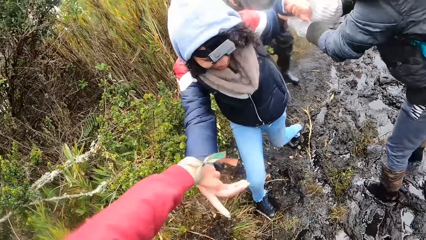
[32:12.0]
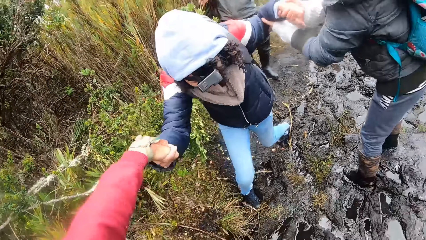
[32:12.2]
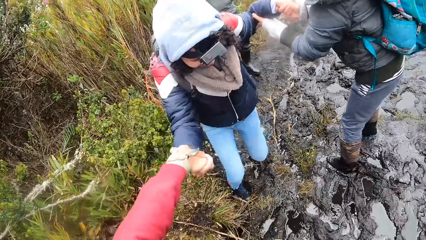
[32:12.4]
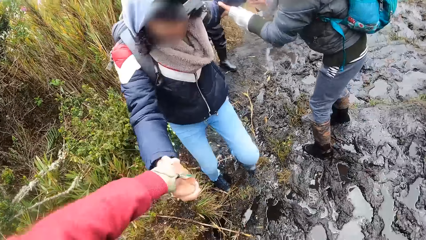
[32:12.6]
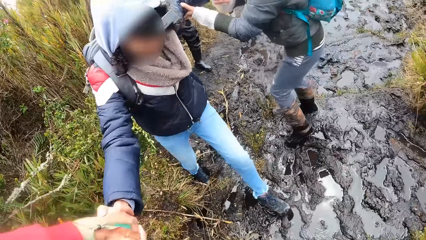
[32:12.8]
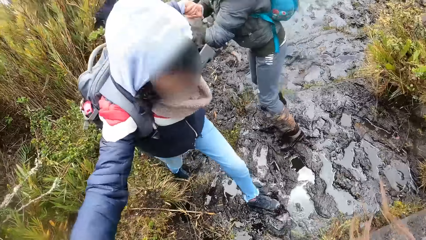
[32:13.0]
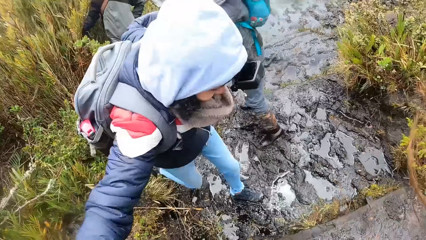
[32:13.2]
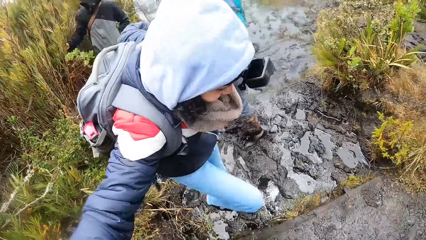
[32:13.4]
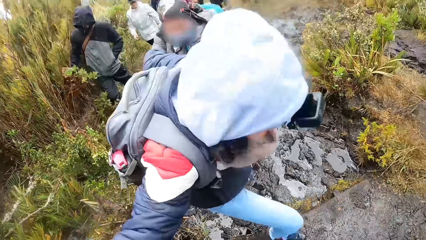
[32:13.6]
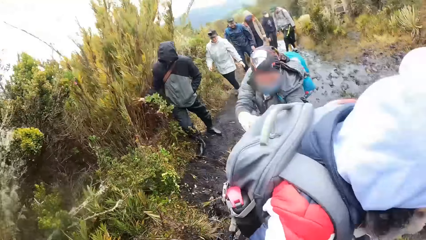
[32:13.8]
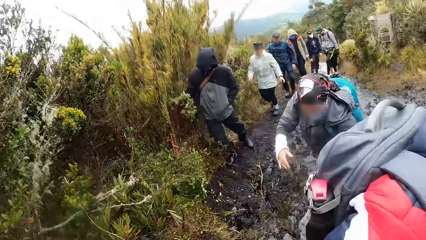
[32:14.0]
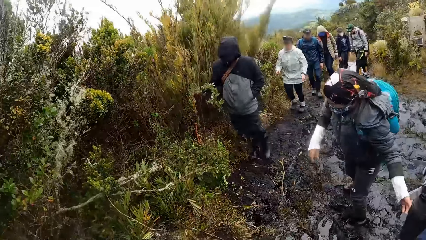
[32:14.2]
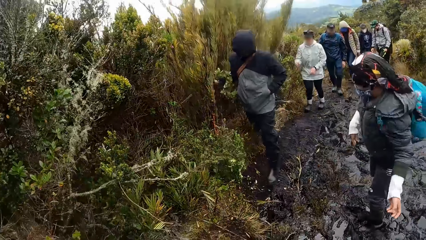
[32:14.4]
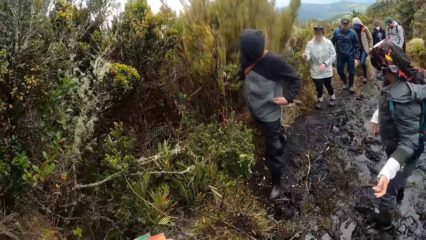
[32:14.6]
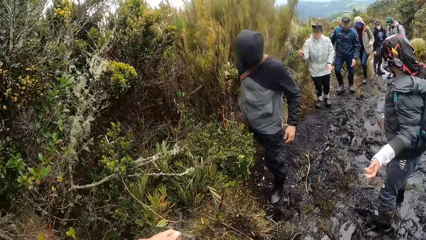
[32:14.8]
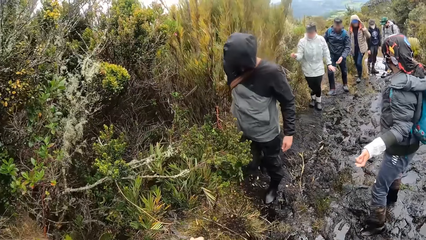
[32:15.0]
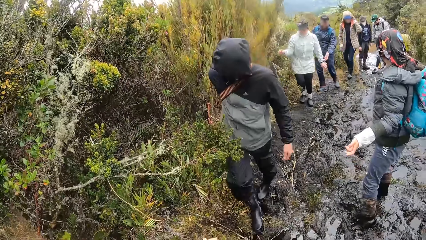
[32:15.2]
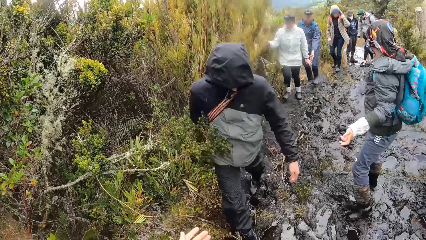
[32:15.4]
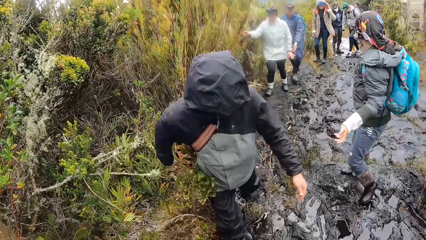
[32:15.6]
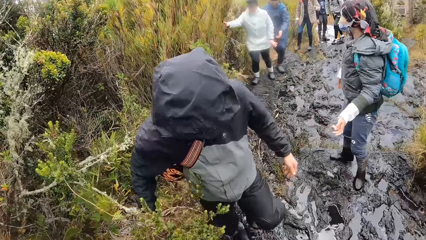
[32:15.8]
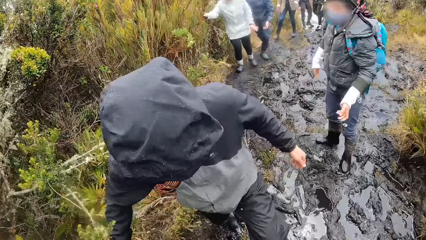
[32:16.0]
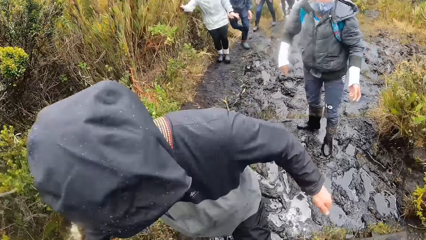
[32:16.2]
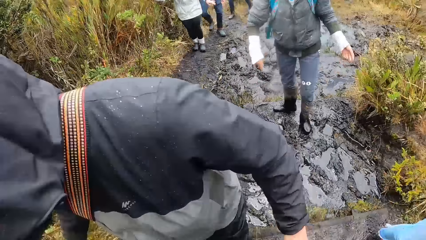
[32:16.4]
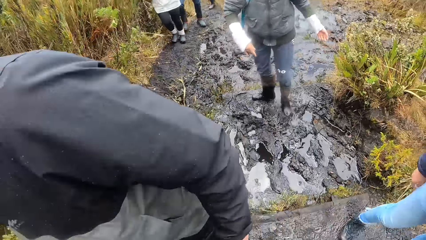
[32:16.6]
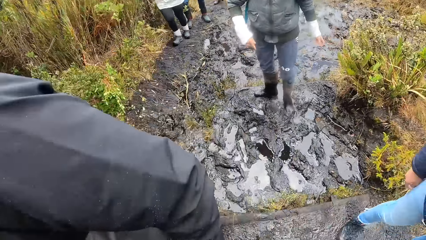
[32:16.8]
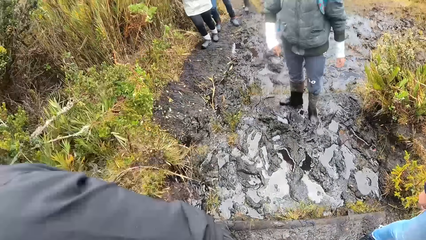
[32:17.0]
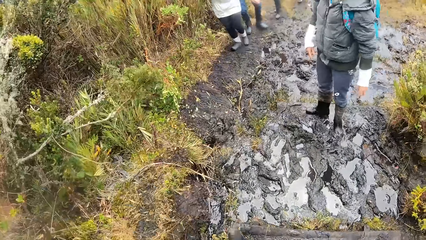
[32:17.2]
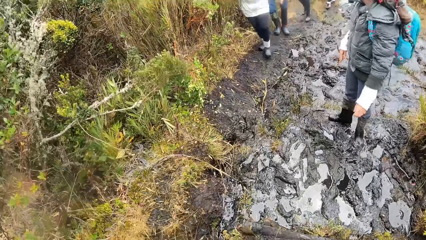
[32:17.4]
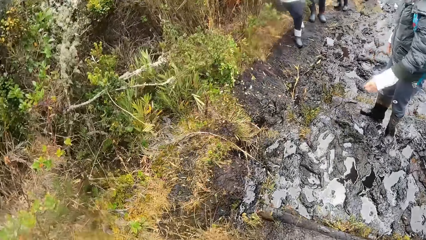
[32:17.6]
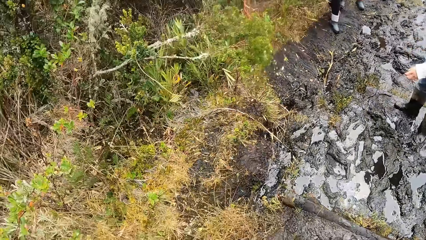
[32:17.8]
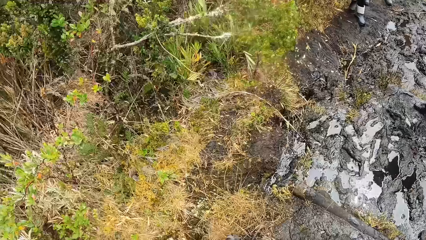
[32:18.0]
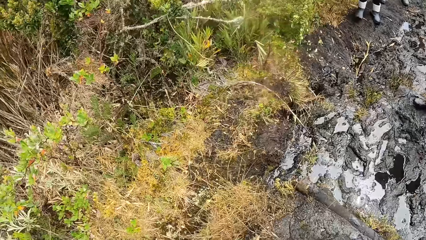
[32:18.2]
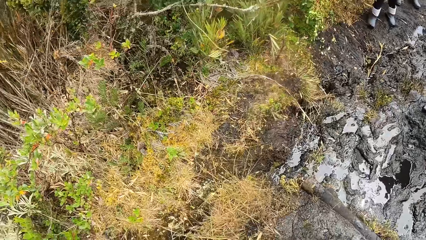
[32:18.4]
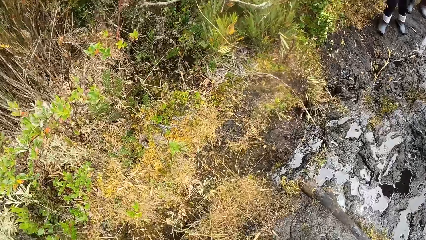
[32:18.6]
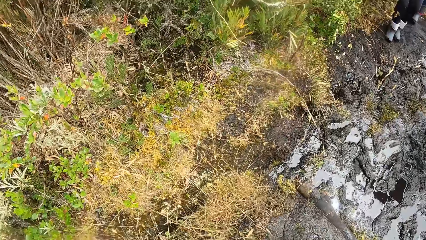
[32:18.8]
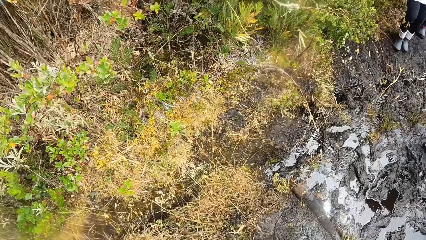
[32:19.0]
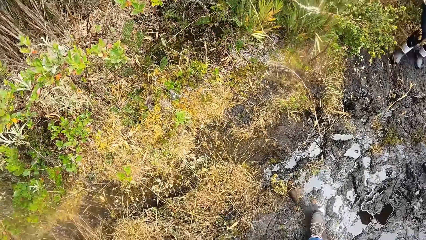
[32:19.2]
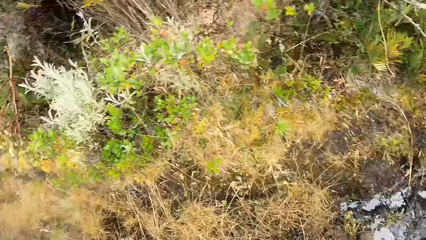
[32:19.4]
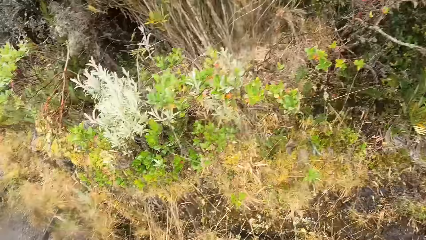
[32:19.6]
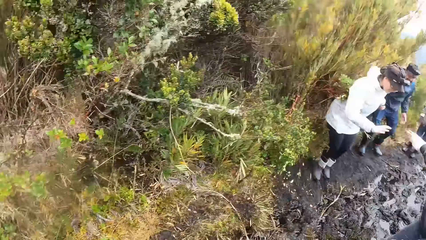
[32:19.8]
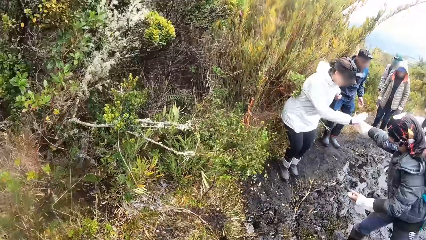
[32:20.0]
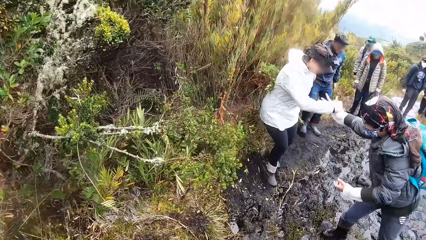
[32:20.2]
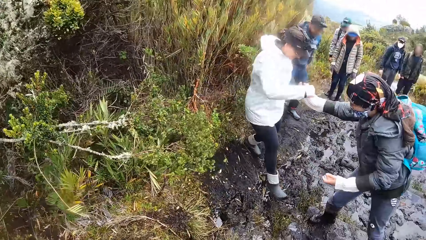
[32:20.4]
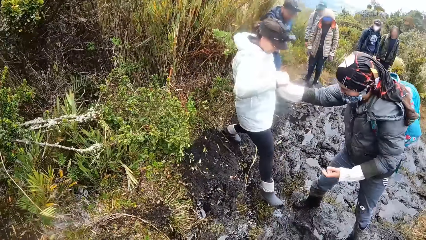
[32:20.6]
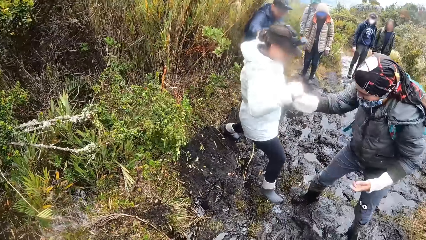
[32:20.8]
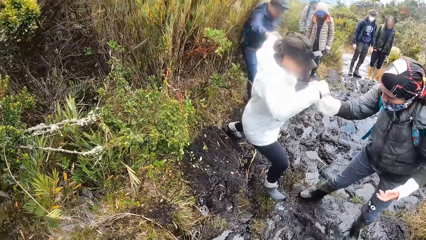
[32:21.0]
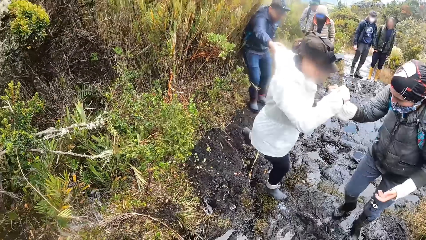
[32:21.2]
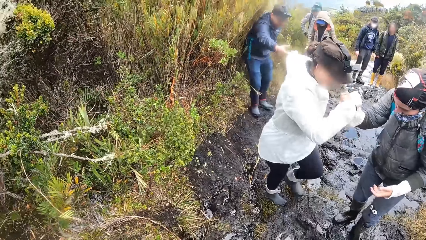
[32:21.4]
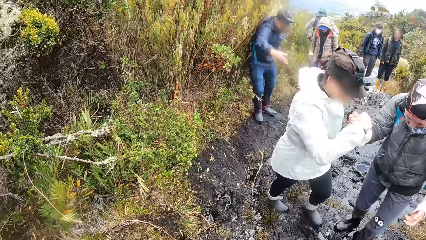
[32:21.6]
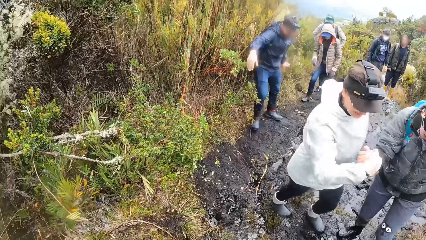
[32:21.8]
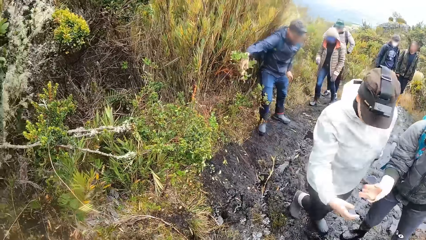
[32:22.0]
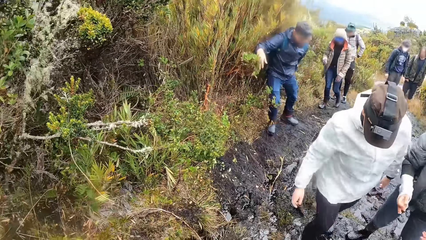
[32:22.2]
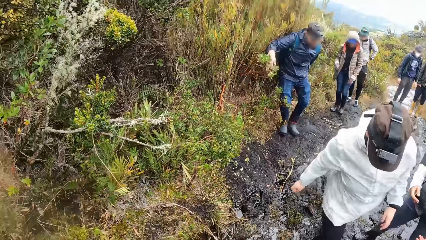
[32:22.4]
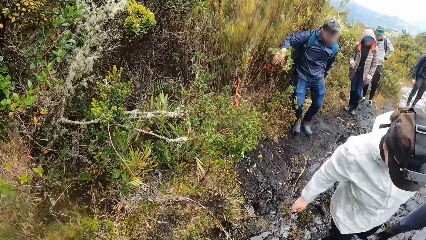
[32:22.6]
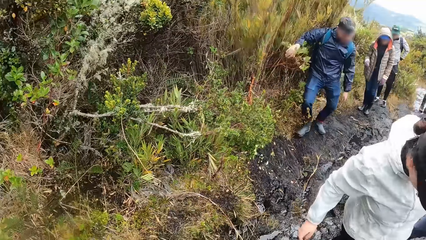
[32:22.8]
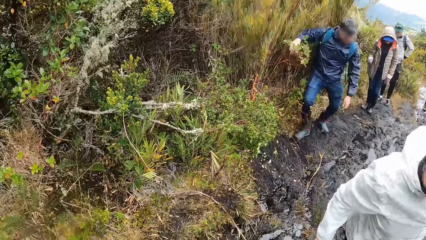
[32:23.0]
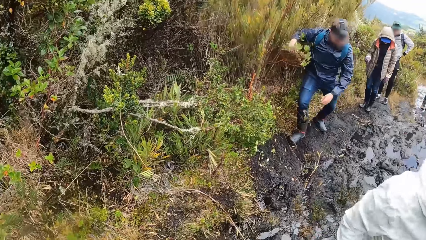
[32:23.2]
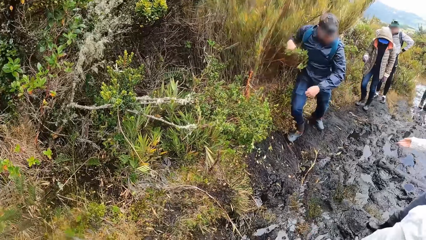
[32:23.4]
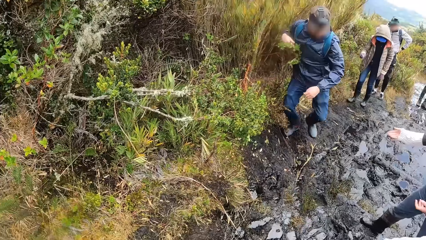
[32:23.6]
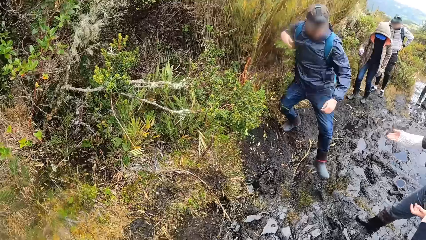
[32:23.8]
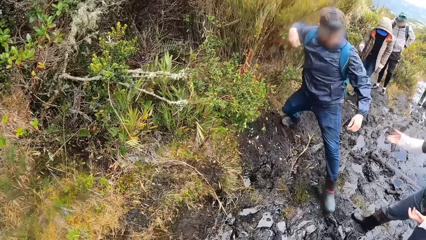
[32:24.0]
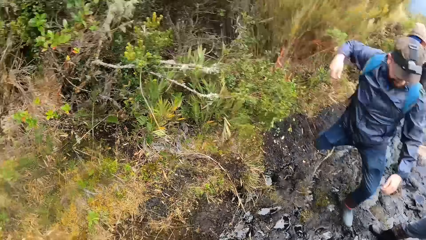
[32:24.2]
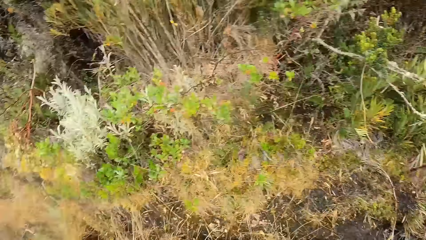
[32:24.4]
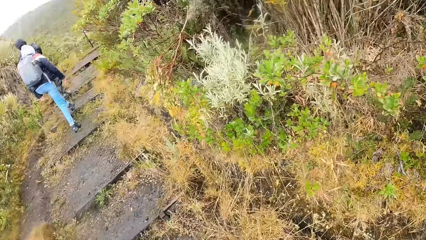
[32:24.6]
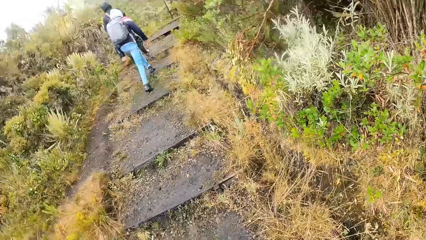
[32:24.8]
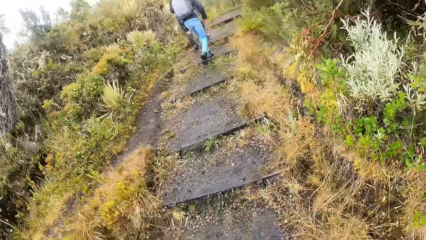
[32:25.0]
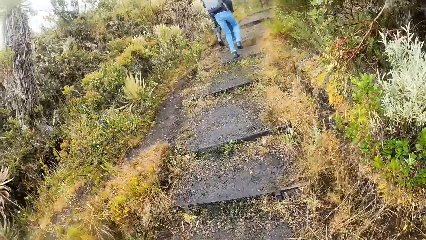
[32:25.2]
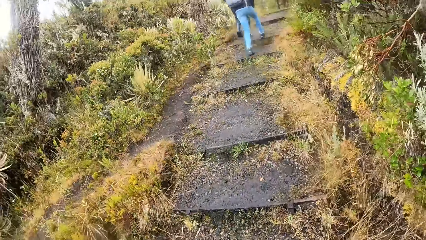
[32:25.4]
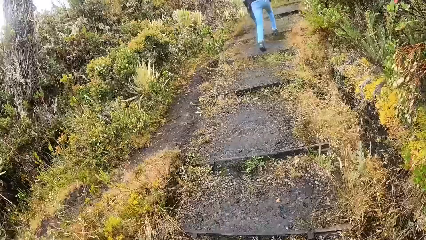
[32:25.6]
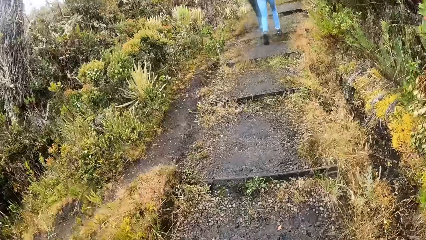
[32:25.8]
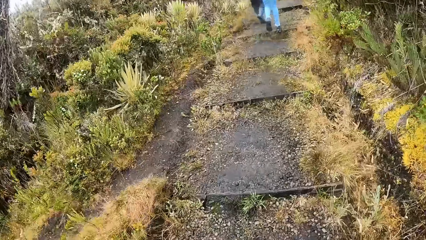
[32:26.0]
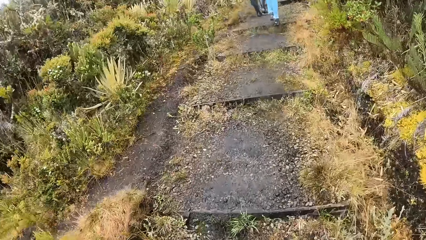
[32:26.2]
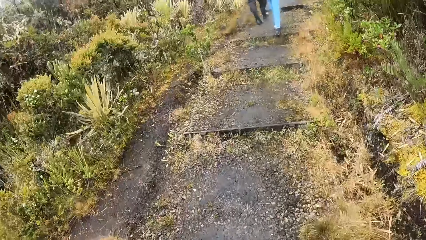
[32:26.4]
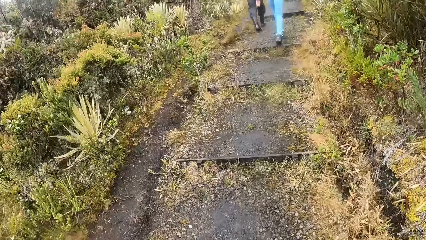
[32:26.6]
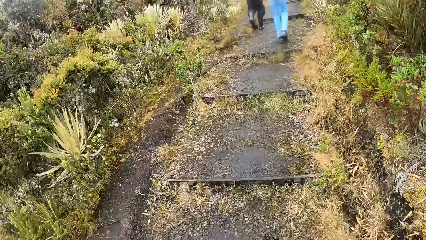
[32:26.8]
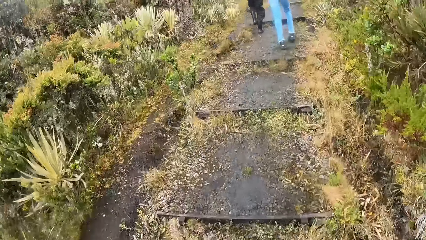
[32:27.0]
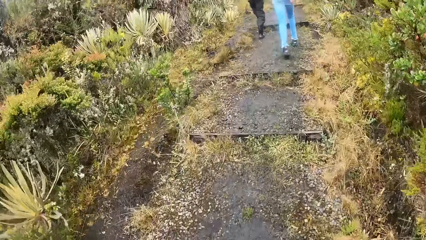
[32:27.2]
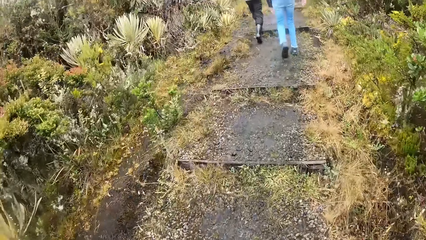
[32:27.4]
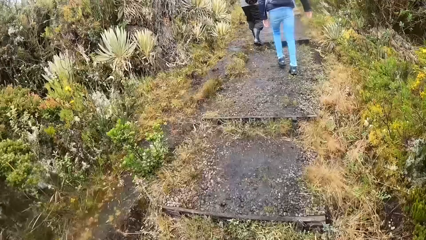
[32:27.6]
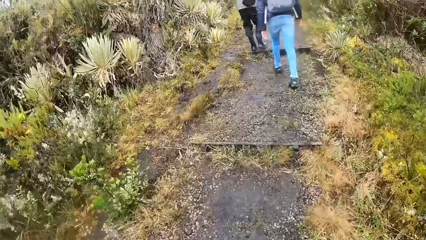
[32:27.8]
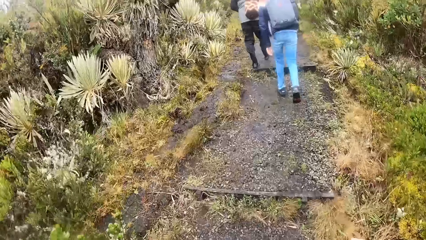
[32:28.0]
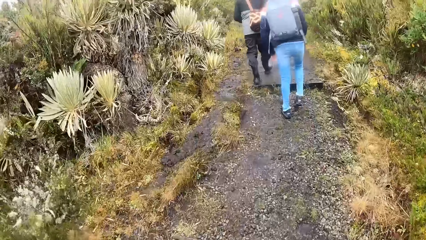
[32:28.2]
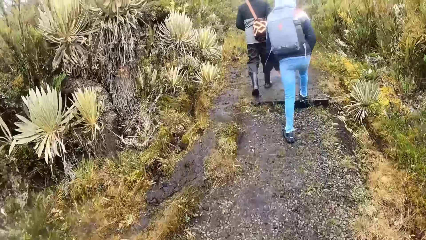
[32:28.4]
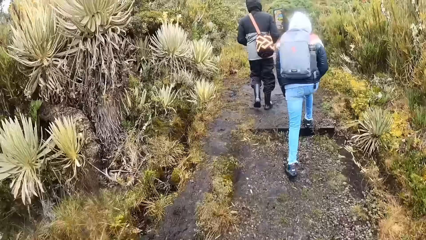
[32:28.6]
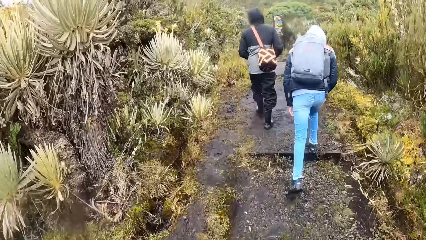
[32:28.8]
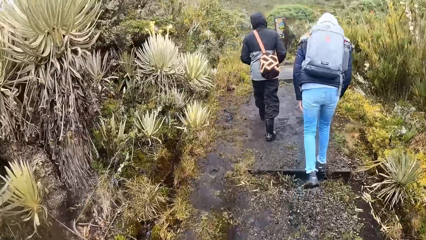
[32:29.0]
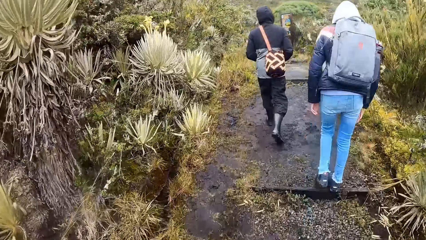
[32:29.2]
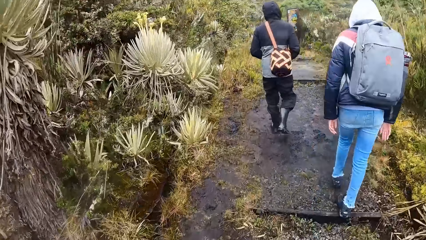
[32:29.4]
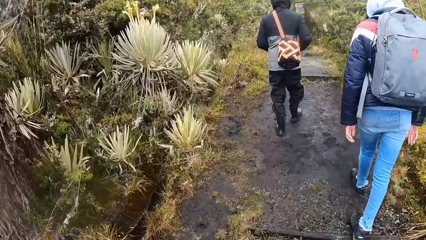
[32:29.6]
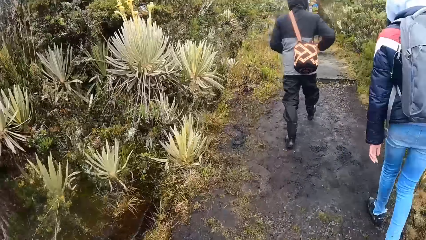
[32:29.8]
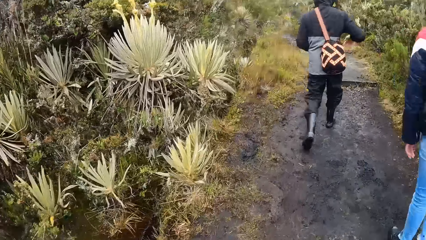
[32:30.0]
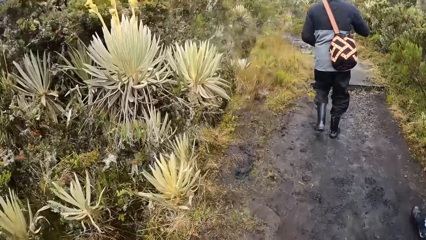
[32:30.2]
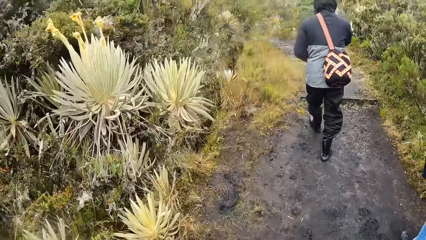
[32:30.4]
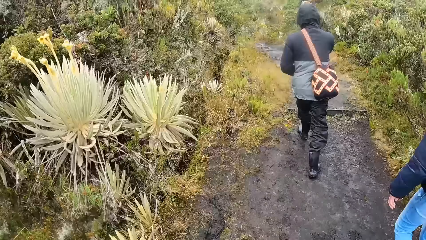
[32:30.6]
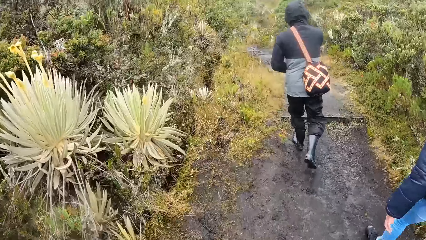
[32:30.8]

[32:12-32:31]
The camera wearer holds a woman's hands. She pulls the woman's right hand from the muddy path with her left hand. A man walks past another woman and the camera wearer. The other woman holds a third woman on the muddy path with her right hand. The third woman walks past the camera wearer. Another man walks past the other woman. The camera wearer walks through a stony path in the bush. The first woman walks through the stony path in the bush. The camera wearer climbs the stairs. The first man walks through the stony path in the bush.
